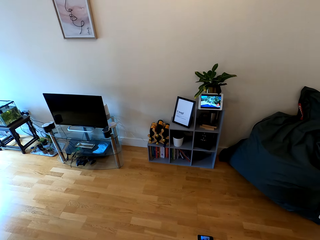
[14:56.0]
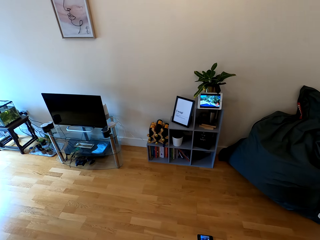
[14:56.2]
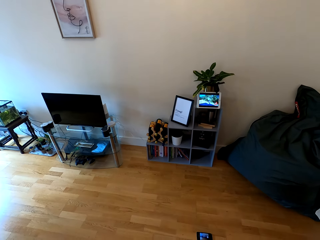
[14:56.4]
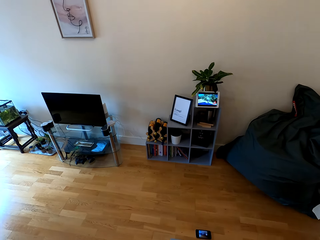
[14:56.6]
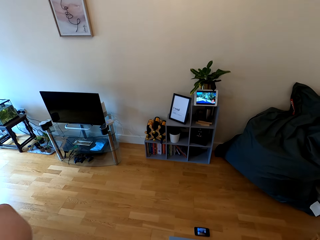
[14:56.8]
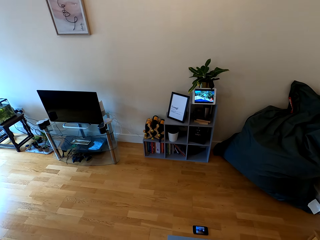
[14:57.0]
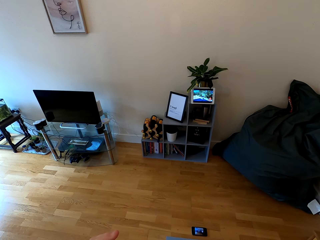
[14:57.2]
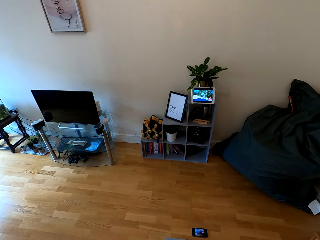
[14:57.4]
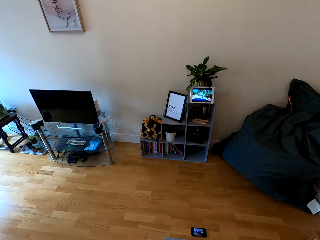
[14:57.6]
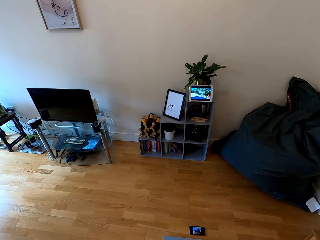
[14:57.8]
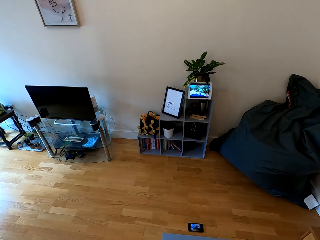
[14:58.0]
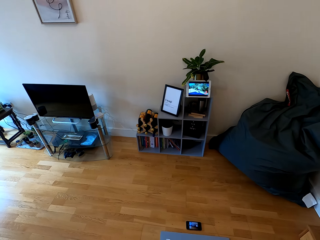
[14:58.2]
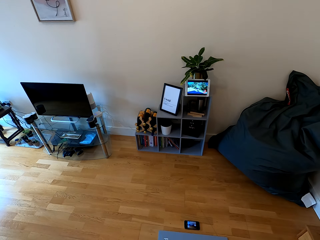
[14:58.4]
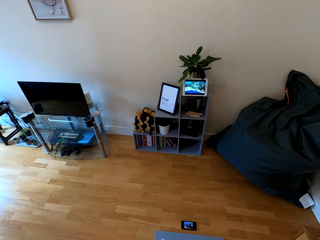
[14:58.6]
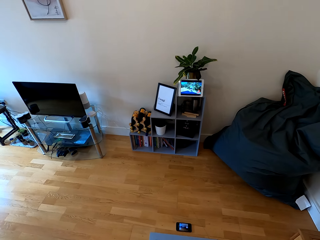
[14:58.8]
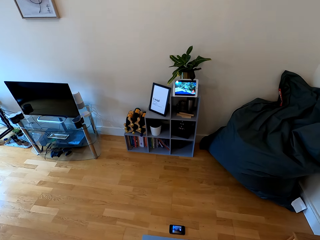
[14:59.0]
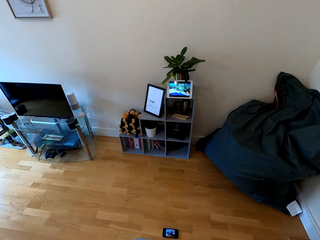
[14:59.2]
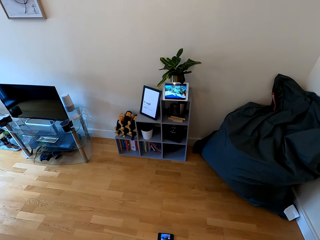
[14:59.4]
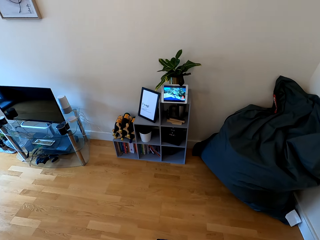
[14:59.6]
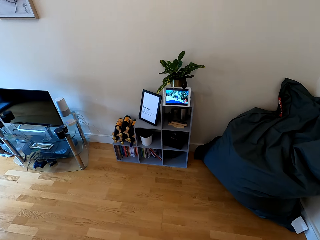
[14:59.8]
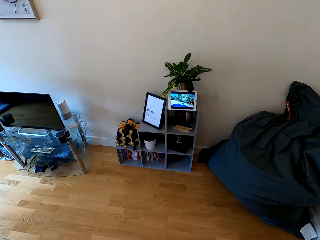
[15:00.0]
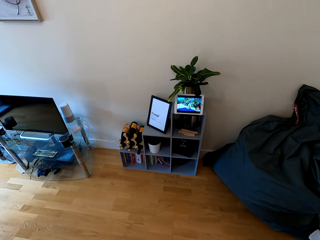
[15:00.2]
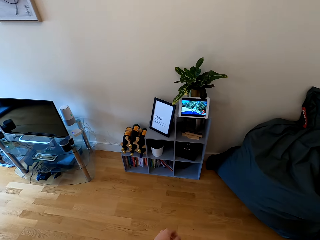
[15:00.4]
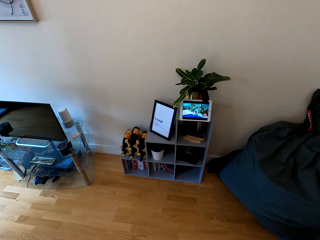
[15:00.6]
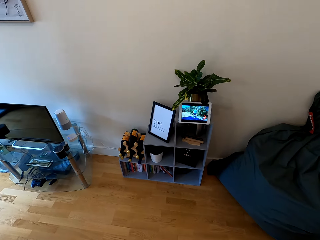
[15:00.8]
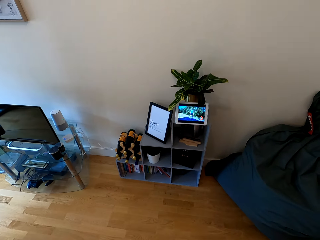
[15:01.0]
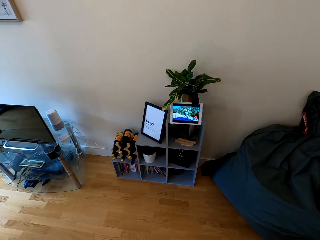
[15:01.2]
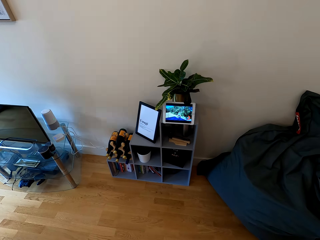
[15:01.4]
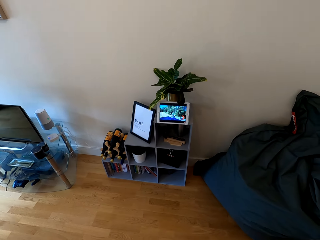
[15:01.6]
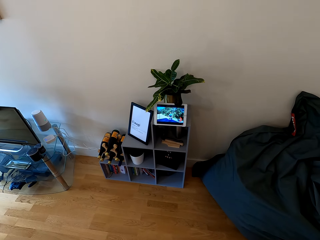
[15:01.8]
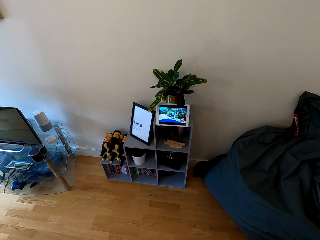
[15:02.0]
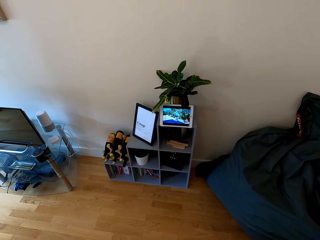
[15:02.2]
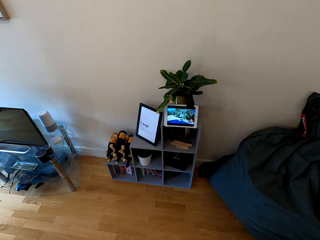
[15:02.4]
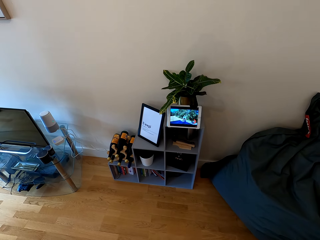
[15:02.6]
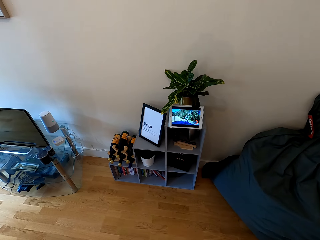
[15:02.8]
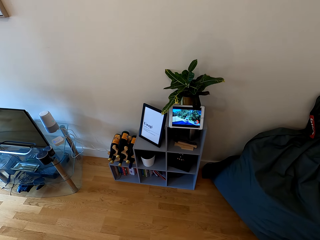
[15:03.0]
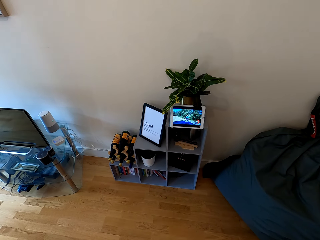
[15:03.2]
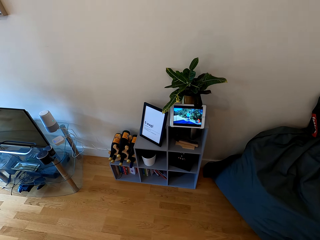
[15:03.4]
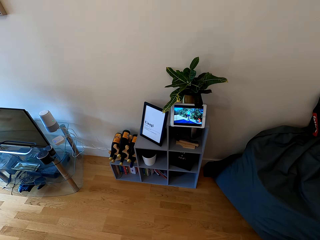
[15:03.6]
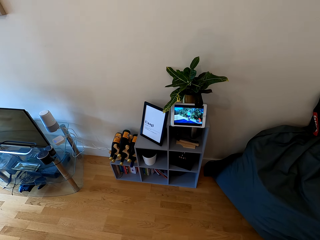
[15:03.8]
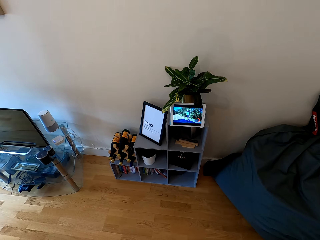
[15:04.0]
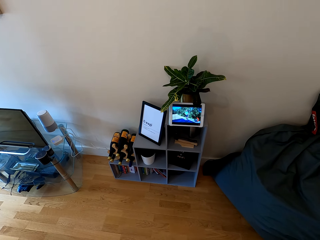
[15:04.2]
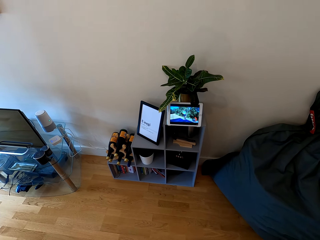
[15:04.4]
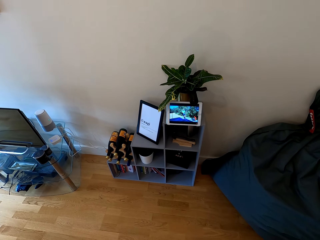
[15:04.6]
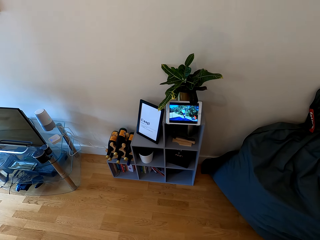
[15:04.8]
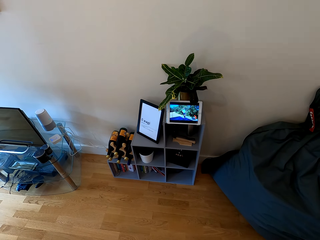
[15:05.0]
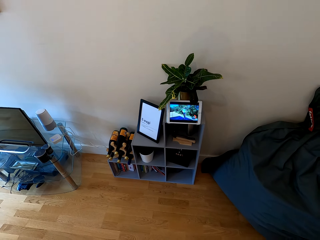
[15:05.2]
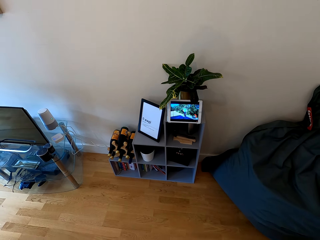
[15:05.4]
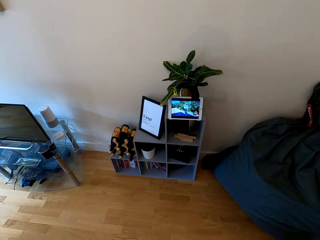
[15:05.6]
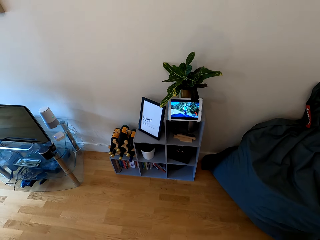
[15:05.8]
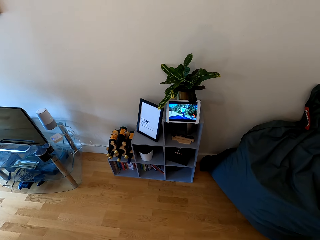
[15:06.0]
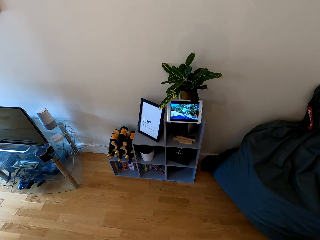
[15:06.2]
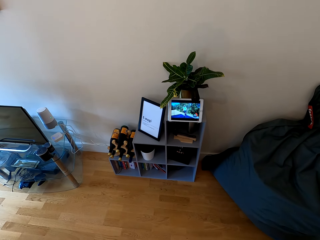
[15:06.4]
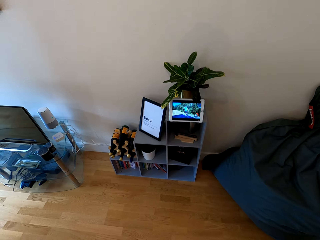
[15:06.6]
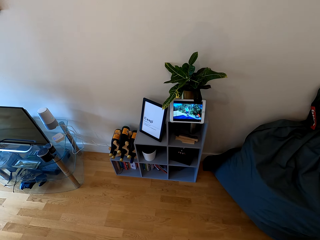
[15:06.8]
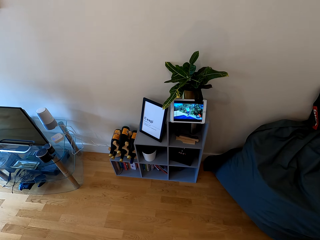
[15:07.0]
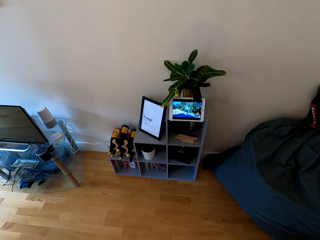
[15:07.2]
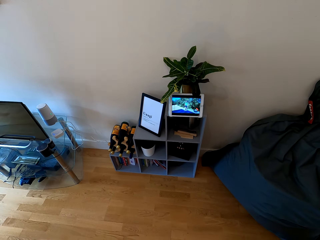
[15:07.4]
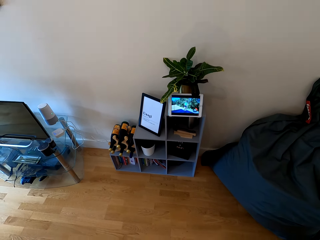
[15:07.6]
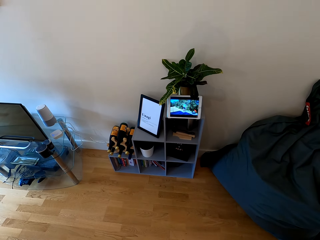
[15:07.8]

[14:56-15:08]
The camera wearer withdraws both hands from something. They look at the tablet.

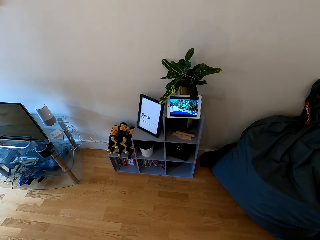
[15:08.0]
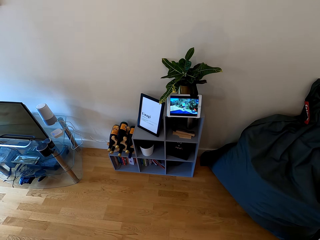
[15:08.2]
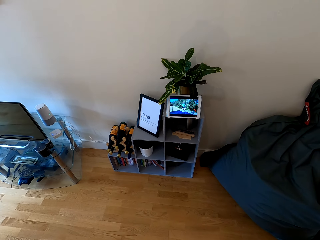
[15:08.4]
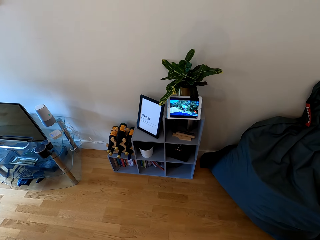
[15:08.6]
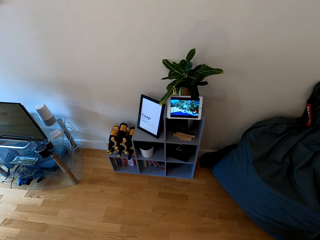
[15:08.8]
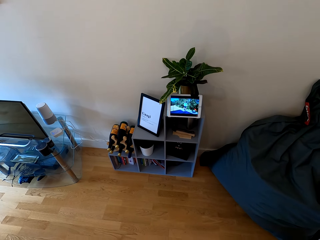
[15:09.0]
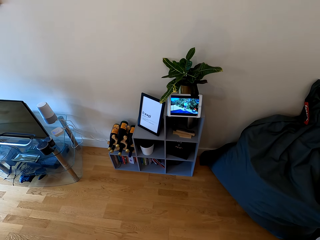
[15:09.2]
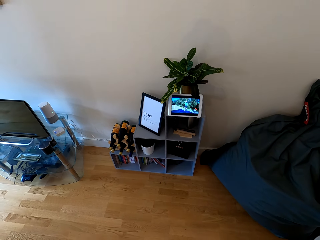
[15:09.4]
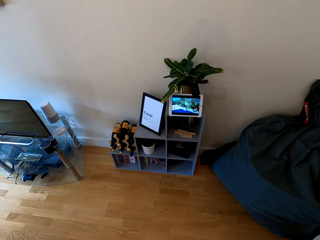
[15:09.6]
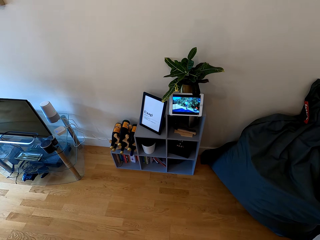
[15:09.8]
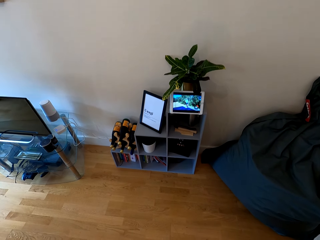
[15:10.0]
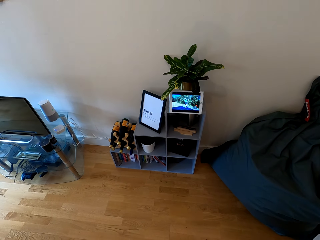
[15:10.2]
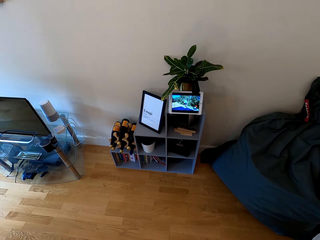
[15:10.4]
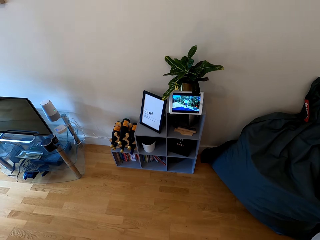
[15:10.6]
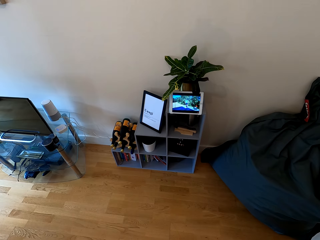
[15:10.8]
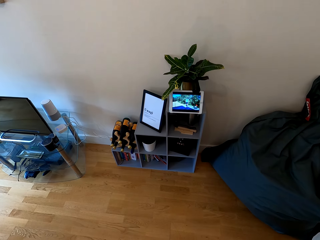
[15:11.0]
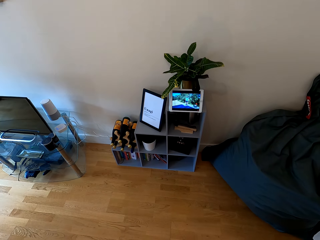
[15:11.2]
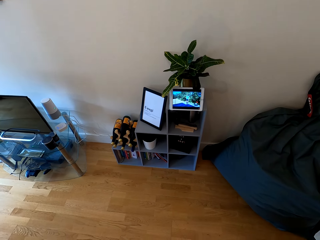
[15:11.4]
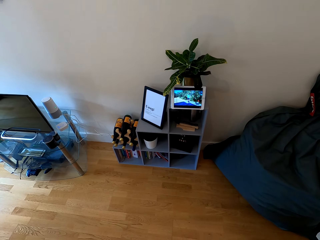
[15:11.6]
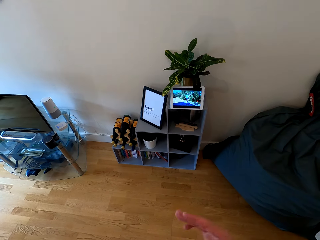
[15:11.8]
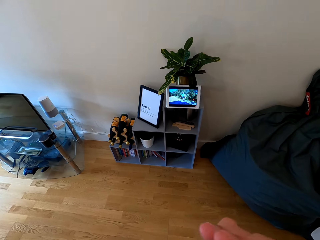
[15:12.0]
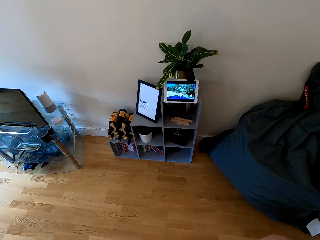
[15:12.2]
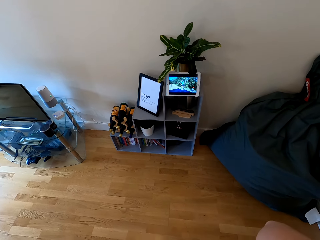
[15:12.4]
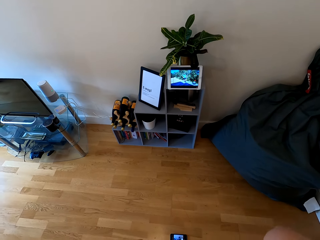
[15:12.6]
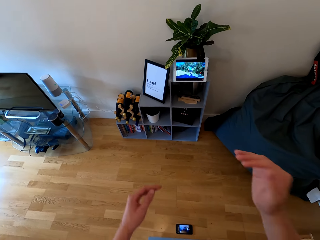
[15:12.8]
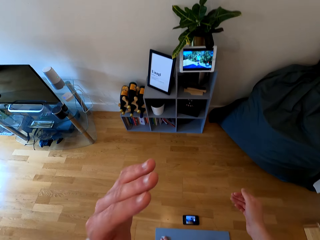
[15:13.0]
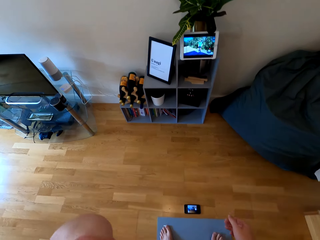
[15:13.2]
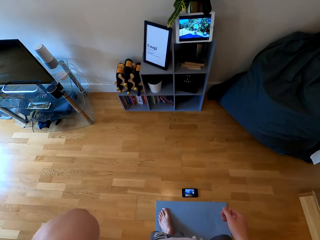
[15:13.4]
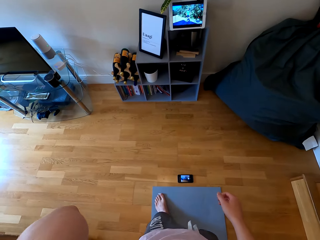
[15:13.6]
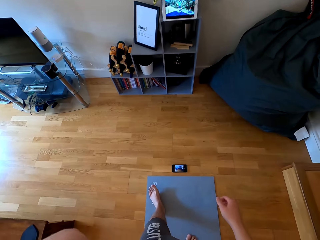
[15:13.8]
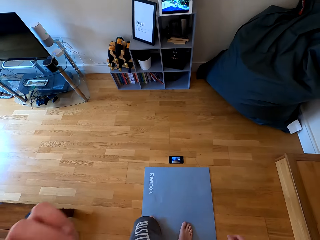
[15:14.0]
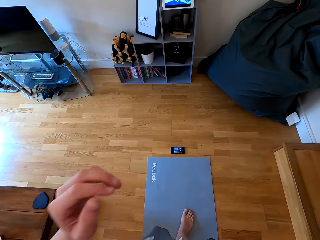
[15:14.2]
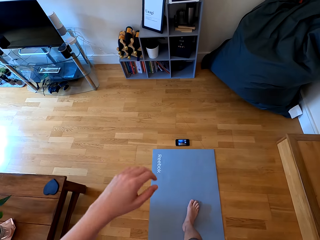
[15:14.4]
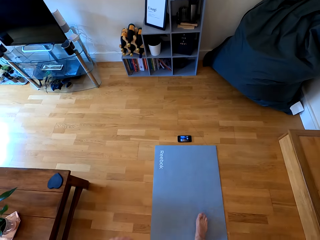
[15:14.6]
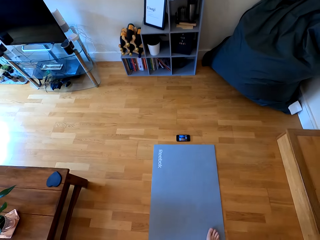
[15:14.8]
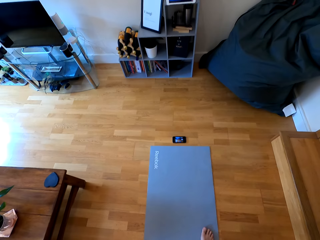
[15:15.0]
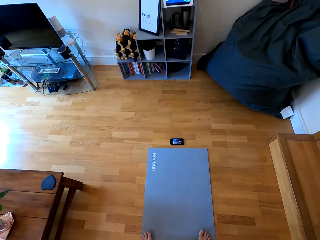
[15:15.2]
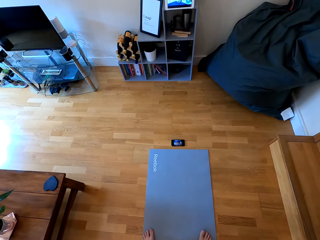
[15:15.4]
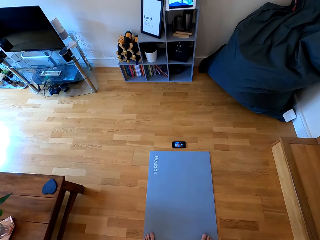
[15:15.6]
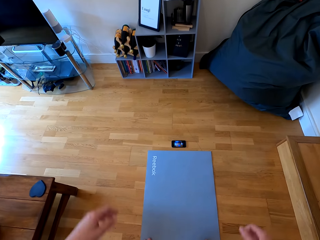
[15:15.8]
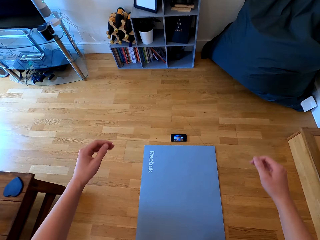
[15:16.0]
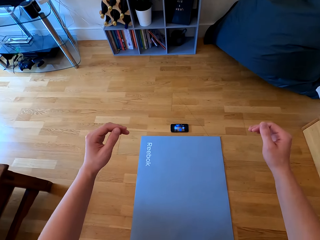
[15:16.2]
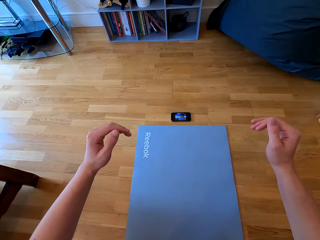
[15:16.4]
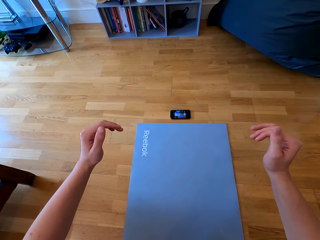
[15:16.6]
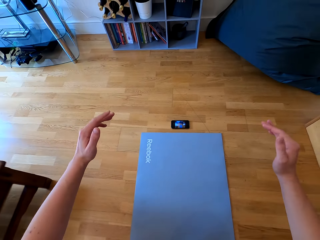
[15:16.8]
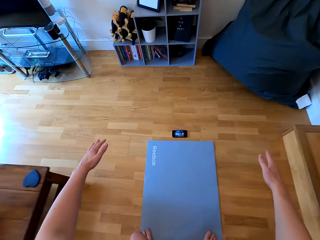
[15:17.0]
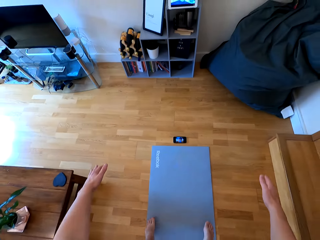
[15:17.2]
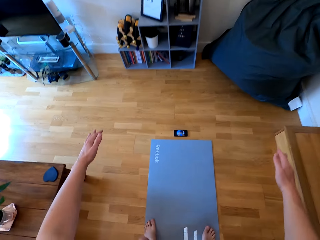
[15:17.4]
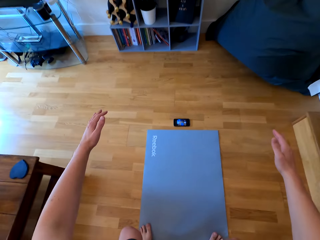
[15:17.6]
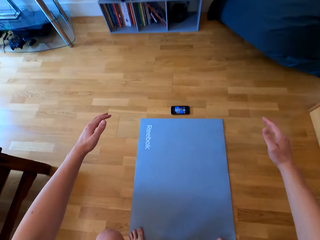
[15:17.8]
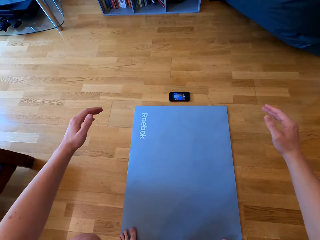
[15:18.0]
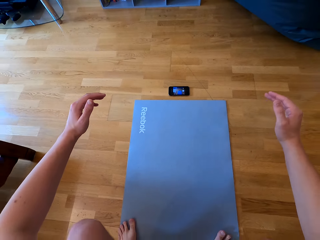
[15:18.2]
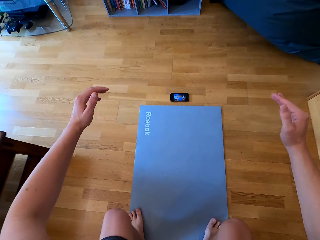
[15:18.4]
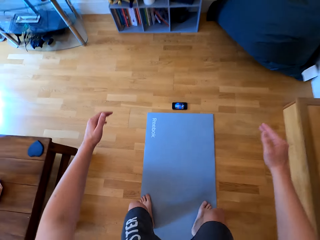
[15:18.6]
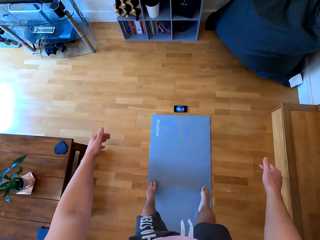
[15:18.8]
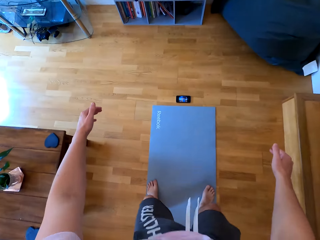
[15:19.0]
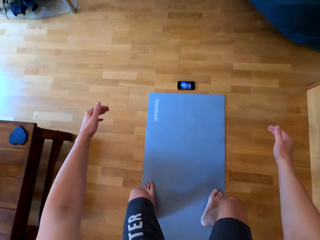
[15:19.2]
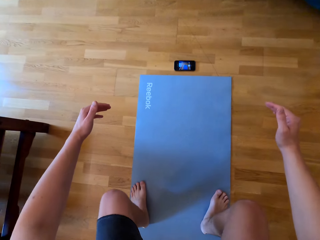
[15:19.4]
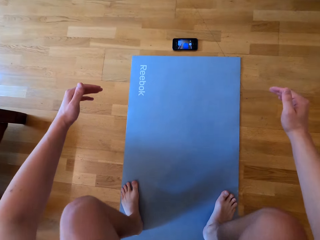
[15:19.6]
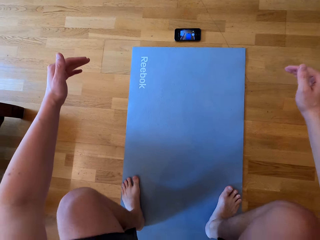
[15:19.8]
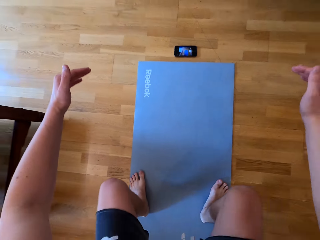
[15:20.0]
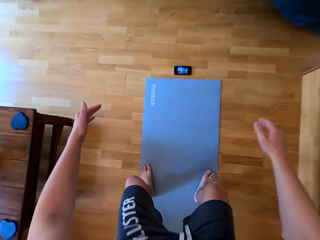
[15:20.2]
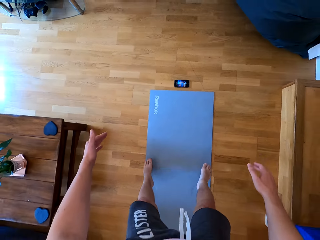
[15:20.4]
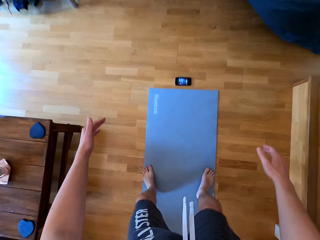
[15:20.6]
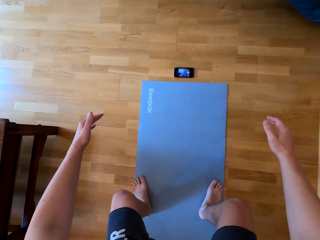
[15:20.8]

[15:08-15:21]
The camera wearer does squats. They raise both hands front, bend on the mat, and stand on the mat.
